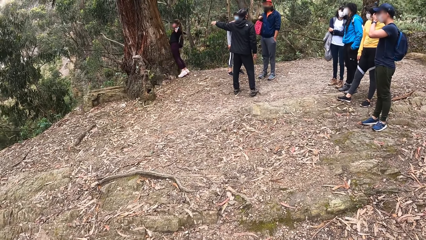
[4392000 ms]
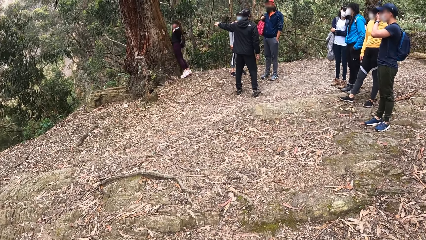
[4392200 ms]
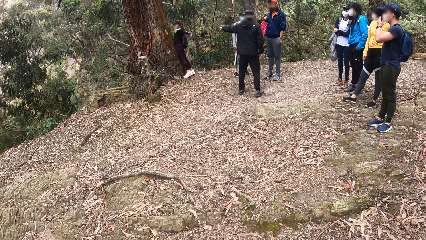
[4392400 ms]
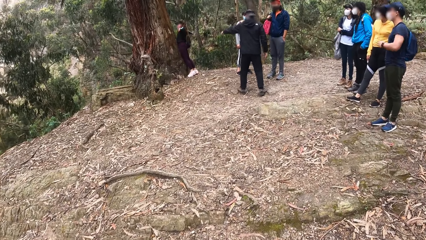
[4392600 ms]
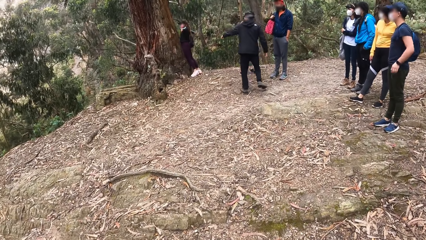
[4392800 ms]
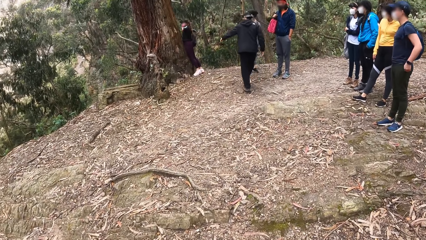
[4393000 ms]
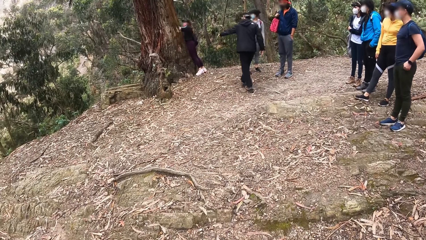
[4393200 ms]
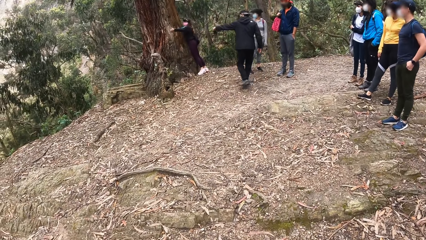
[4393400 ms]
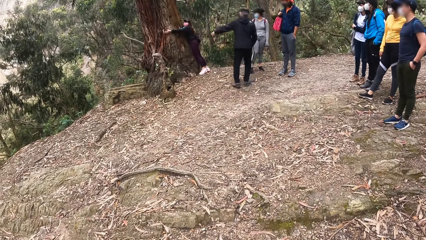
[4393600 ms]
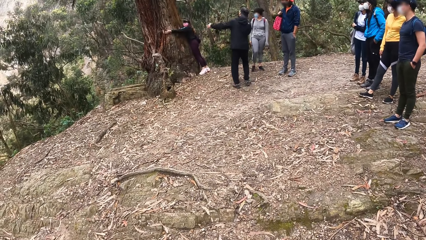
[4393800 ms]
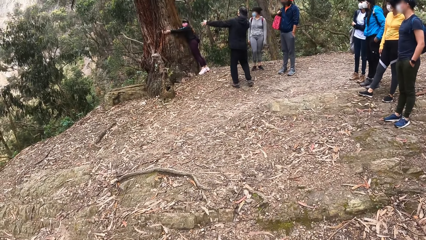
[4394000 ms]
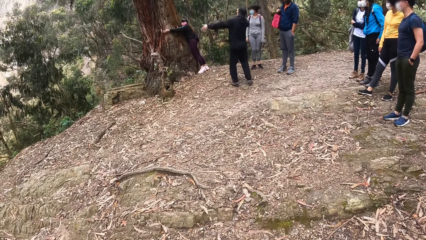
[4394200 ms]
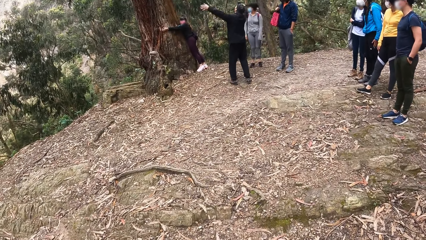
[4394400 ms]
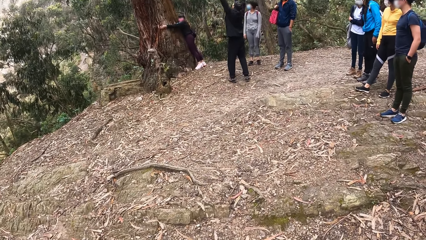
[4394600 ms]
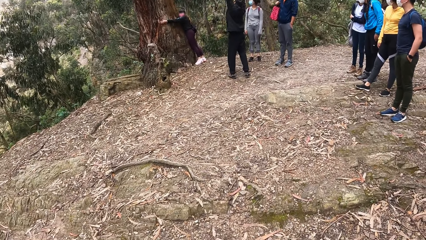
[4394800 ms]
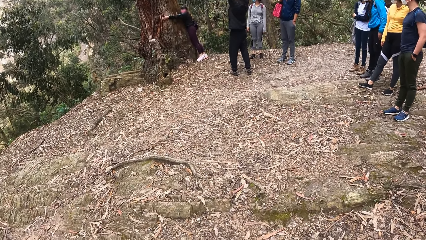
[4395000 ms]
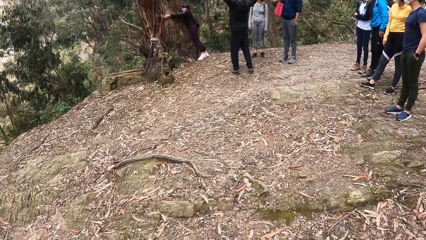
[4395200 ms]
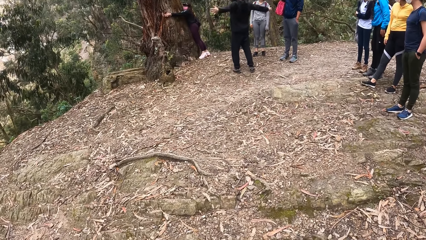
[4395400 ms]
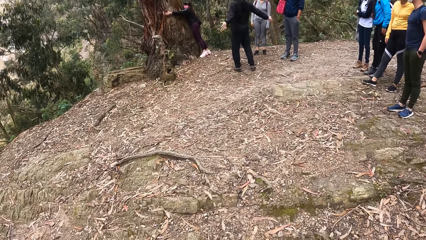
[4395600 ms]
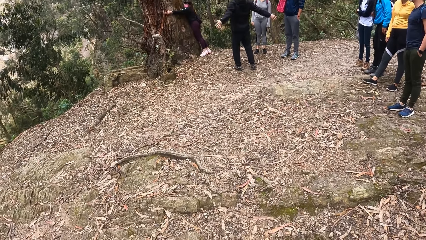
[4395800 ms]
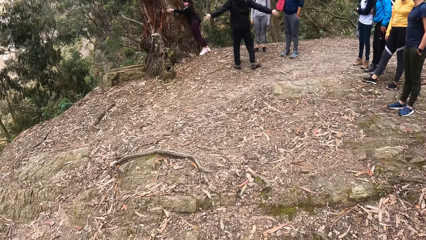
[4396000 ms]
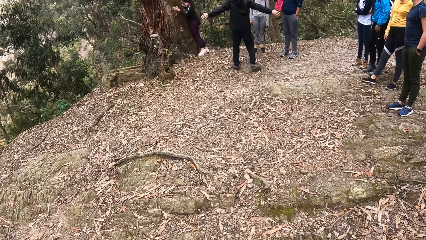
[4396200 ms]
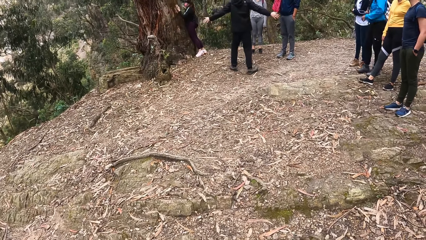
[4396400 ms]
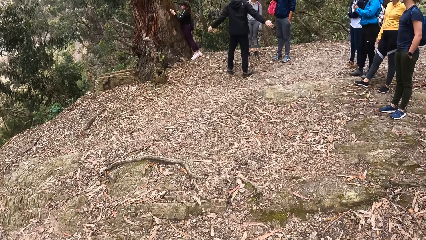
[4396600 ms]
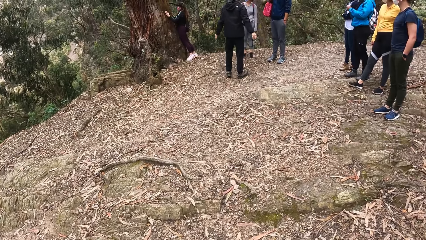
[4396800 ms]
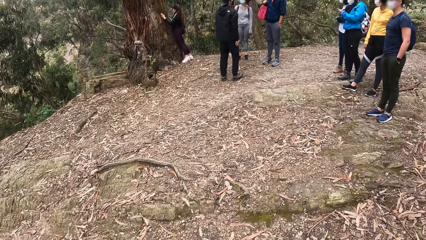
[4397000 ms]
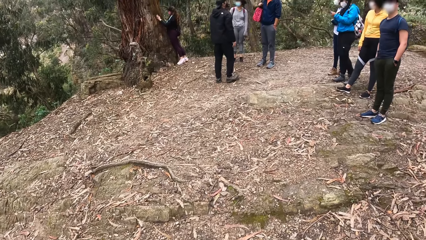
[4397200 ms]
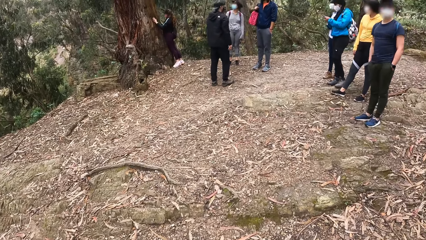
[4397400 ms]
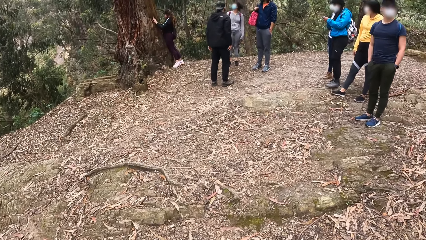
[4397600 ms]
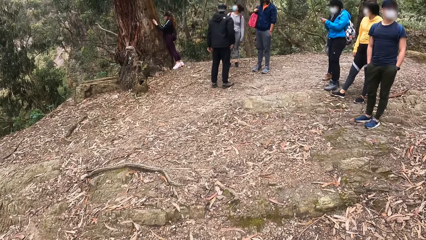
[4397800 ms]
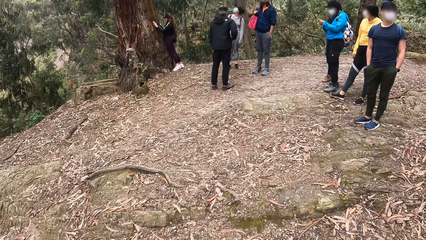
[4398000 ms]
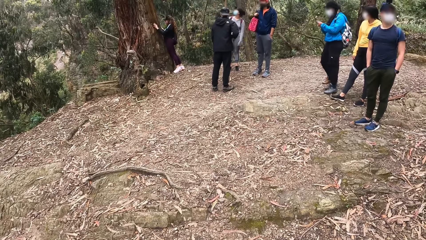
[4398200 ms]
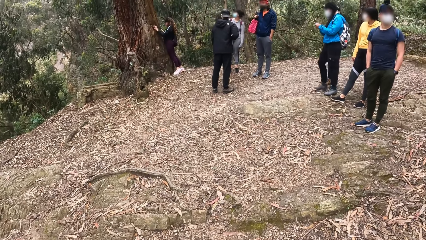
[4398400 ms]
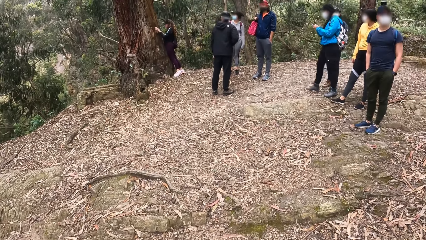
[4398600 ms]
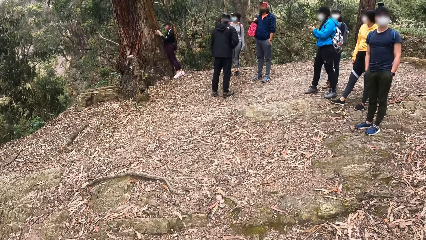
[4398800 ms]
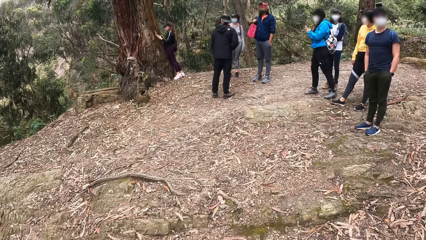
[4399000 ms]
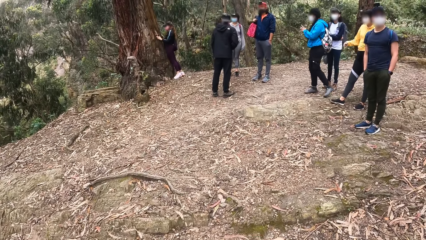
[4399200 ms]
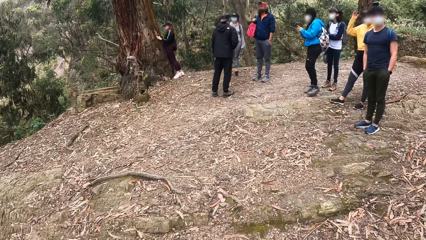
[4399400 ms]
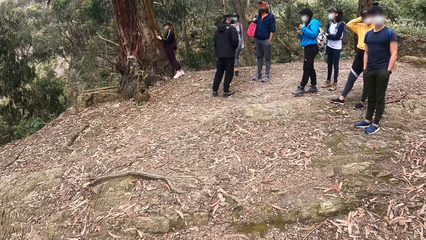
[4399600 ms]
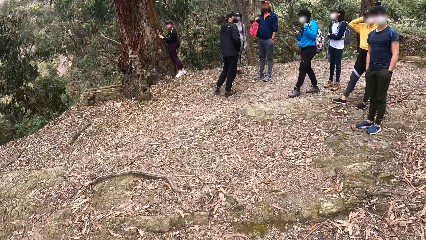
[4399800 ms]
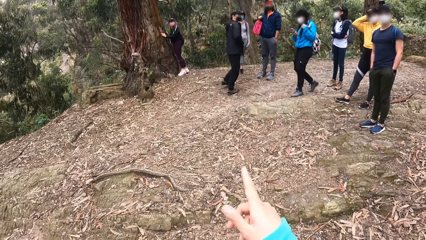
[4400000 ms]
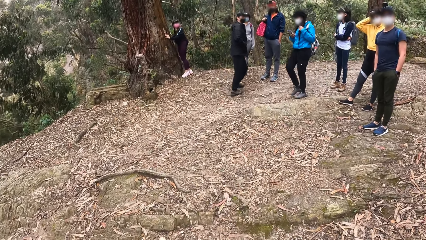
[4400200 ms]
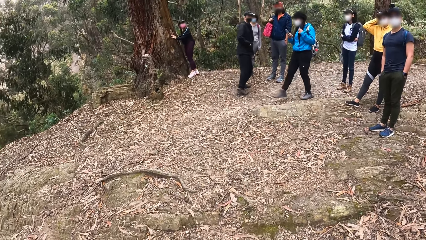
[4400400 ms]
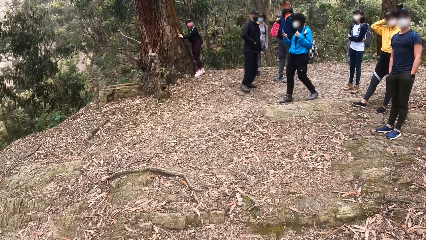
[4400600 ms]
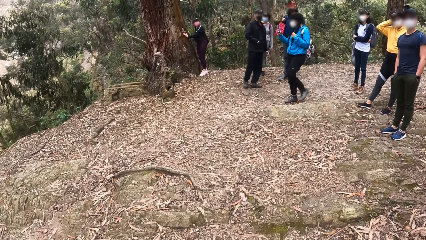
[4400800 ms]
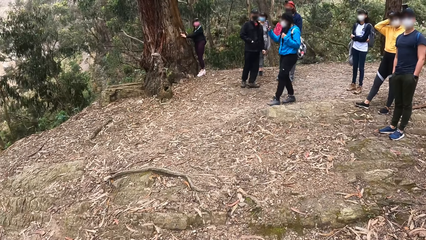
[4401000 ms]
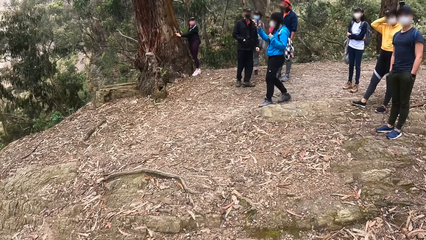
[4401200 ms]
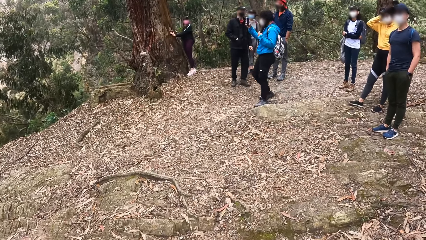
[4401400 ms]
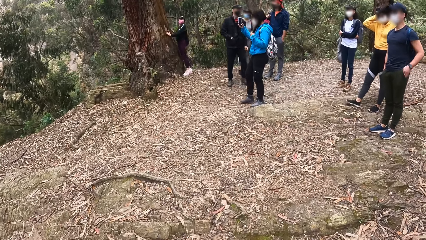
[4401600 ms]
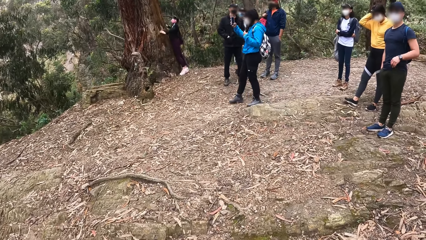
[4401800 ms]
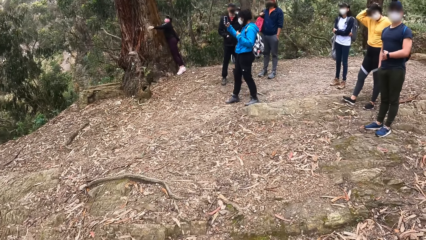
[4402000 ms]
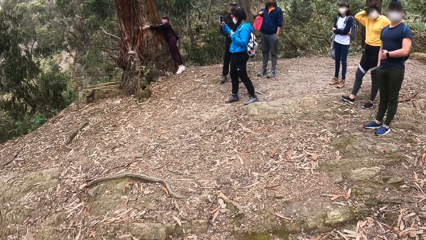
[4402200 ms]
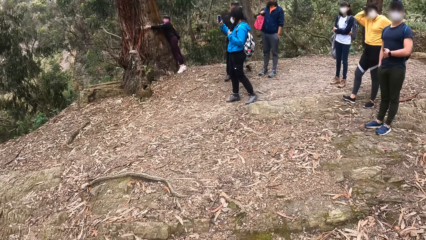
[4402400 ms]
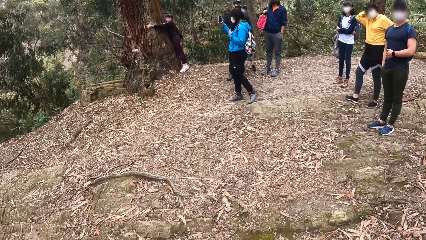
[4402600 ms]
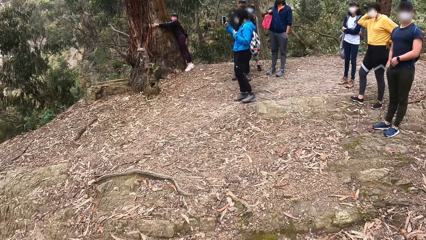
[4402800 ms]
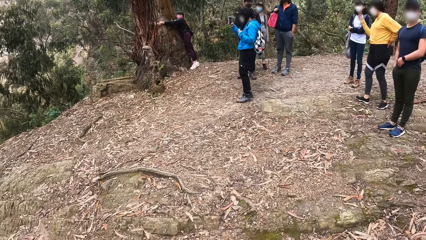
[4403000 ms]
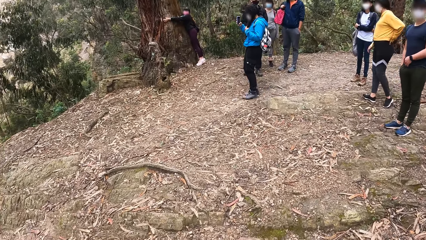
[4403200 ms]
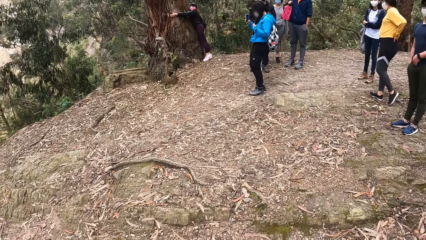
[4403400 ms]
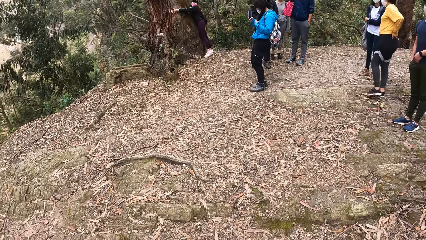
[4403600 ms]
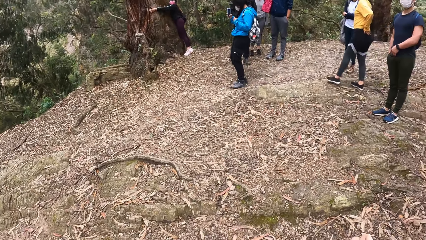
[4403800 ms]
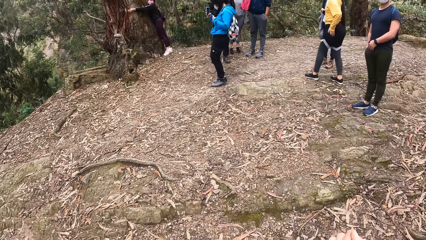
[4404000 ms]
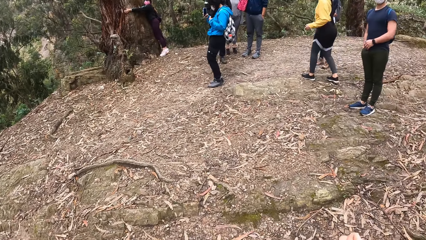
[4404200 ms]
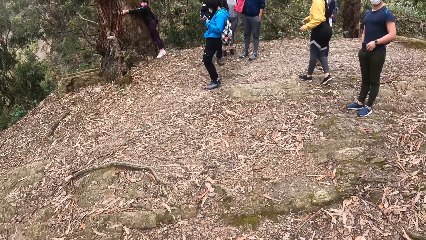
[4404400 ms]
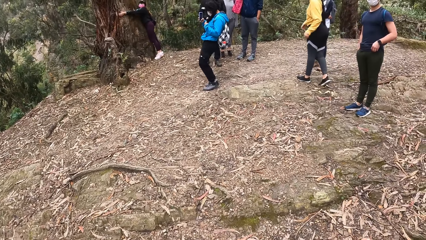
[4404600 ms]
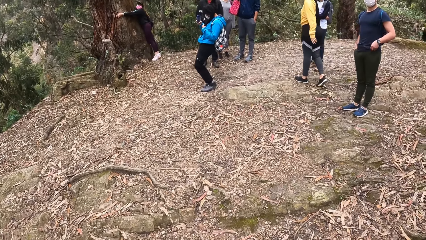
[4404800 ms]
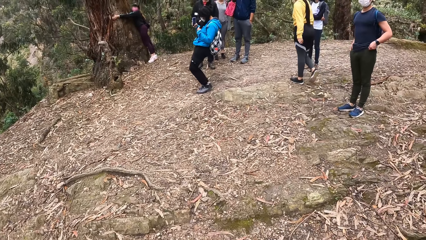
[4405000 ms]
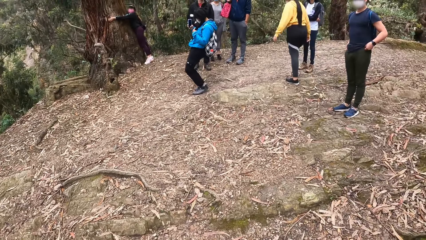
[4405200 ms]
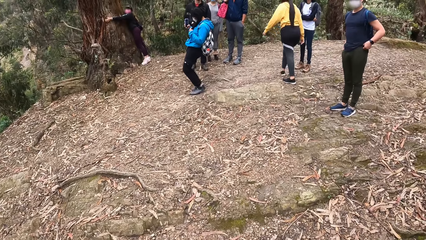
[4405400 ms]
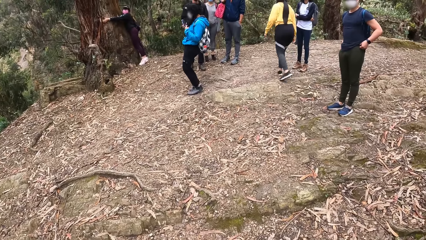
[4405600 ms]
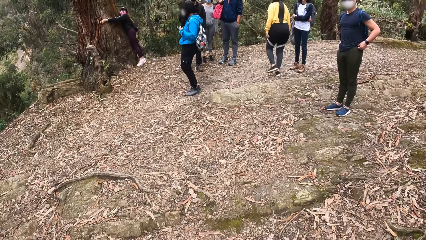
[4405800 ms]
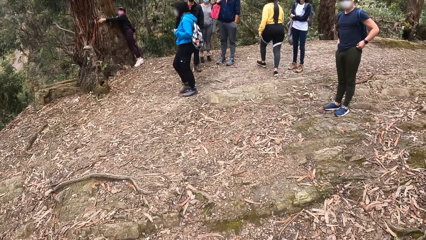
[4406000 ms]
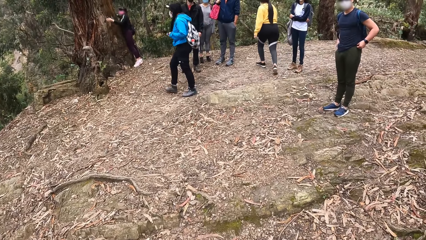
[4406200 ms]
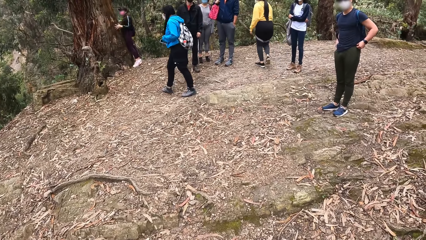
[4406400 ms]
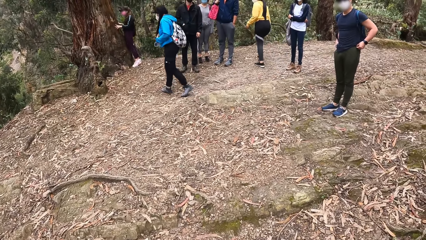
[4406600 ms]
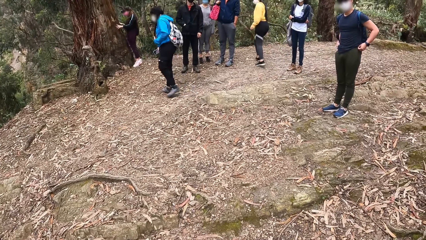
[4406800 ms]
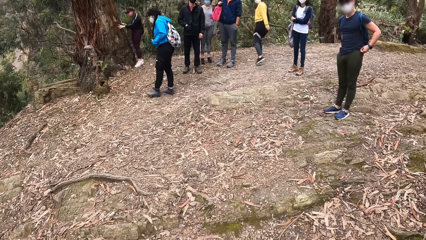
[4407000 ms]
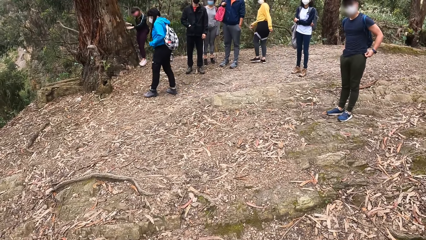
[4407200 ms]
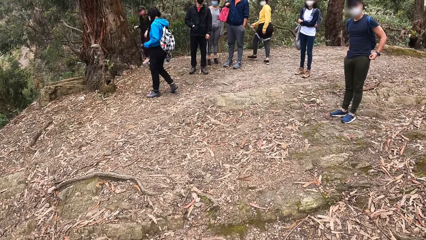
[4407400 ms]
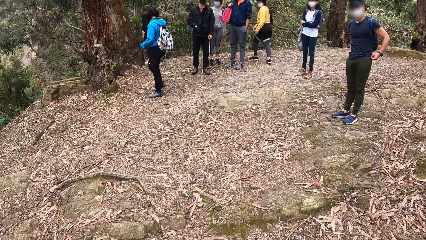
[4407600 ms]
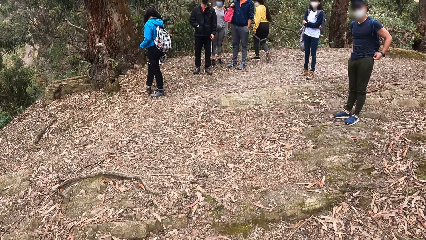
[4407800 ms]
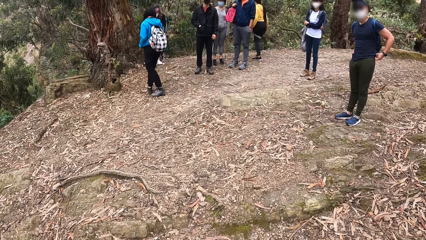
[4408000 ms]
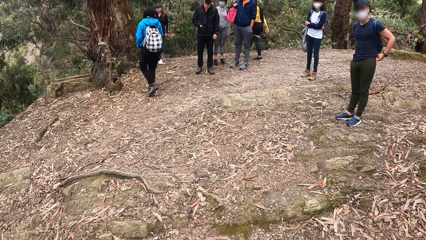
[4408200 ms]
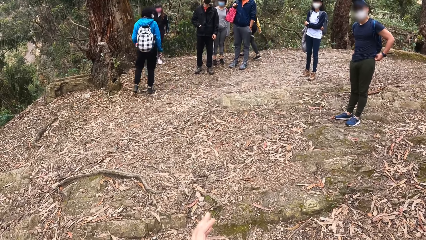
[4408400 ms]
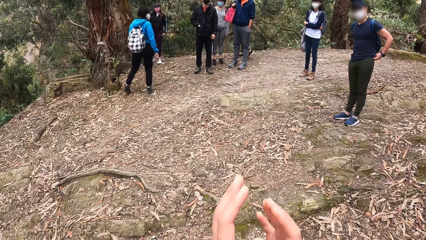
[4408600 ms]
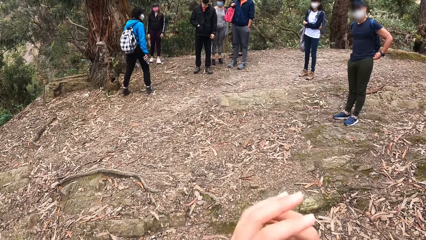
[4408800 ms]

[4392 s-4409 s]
A woman holds a tree with both hands. The camera wearer converses with the man. Another woman operates a phone with both hands. Another woman touches the camera on her head with her right hand. A woman takes a photo of the first woman.
